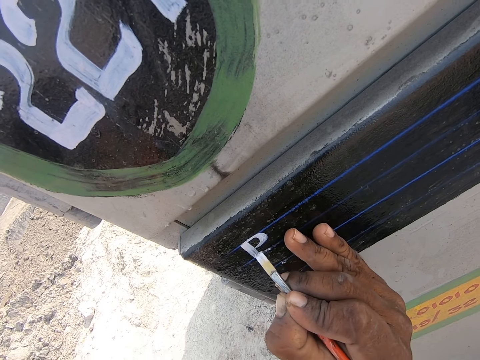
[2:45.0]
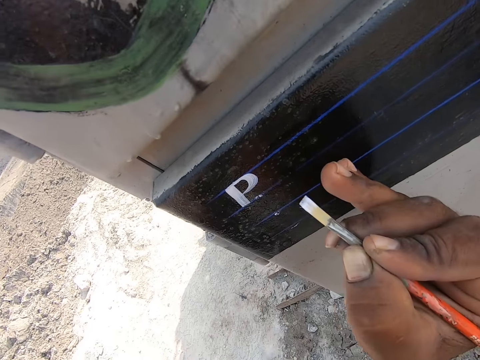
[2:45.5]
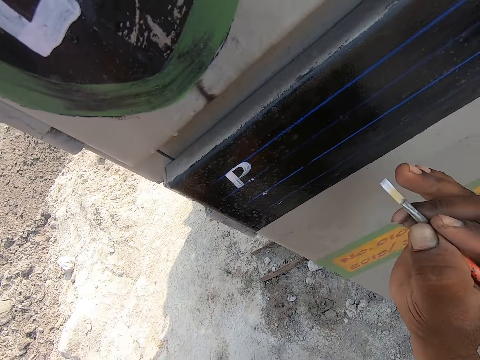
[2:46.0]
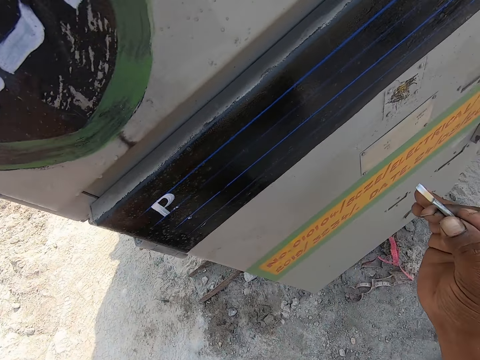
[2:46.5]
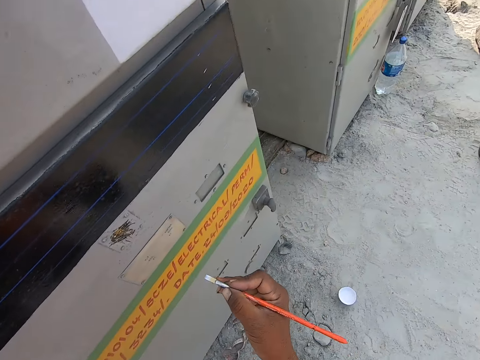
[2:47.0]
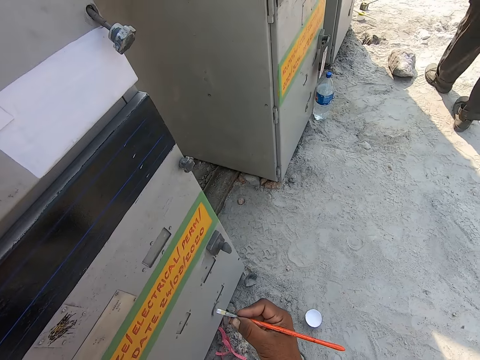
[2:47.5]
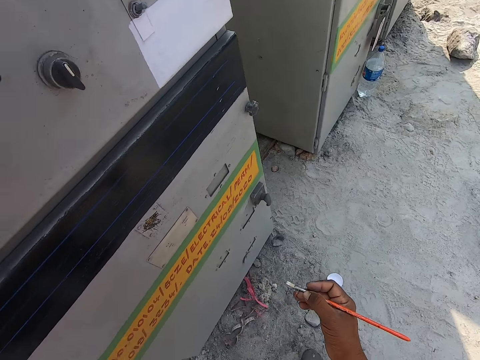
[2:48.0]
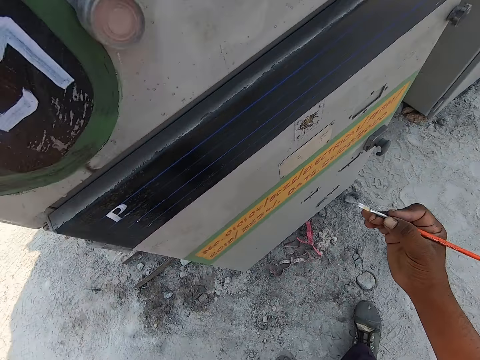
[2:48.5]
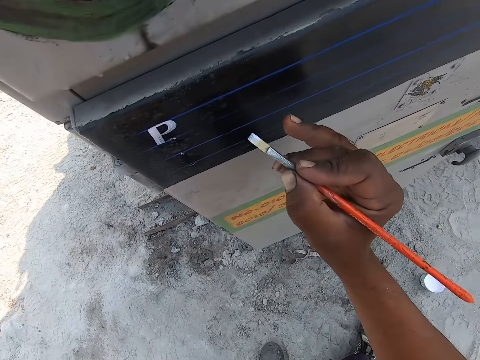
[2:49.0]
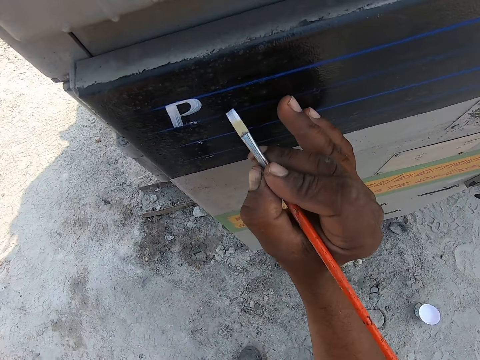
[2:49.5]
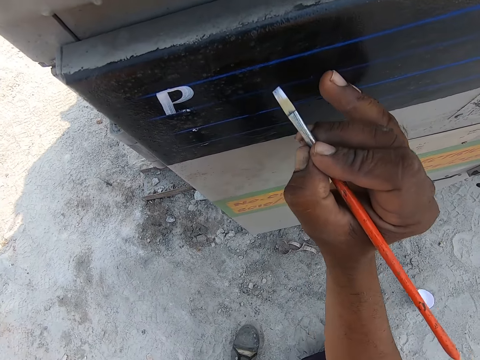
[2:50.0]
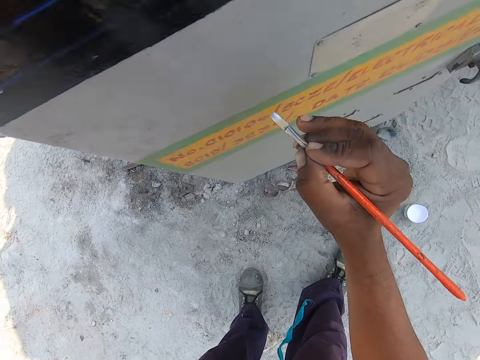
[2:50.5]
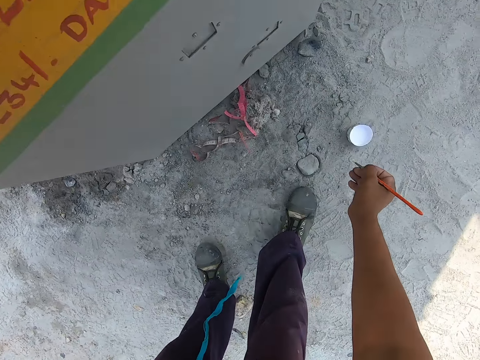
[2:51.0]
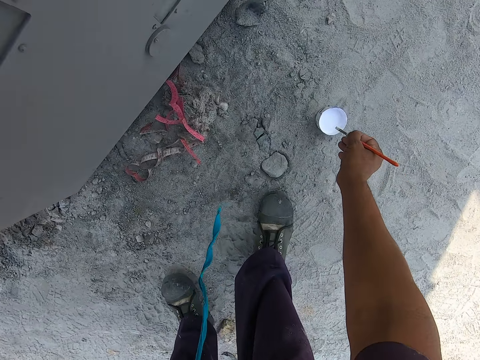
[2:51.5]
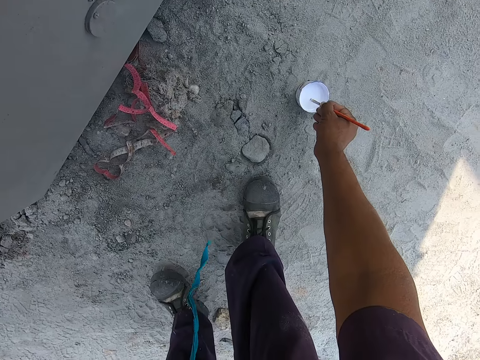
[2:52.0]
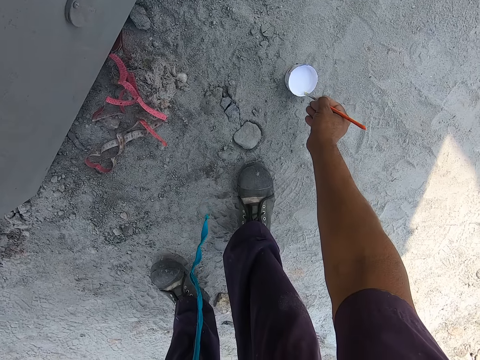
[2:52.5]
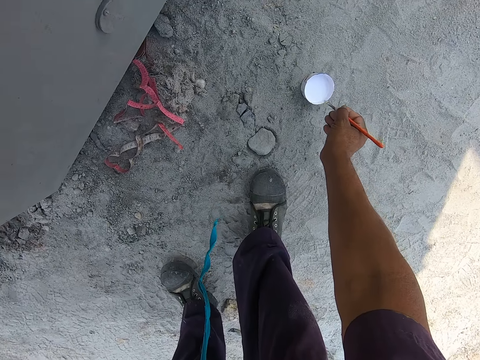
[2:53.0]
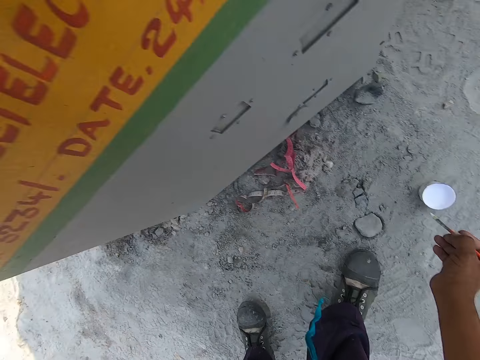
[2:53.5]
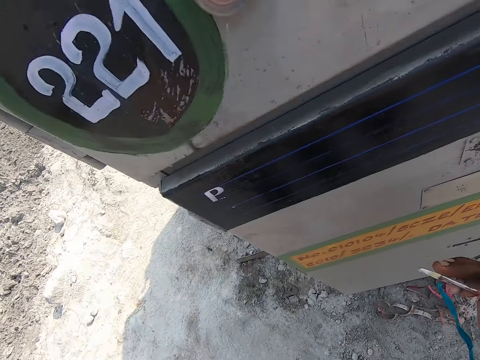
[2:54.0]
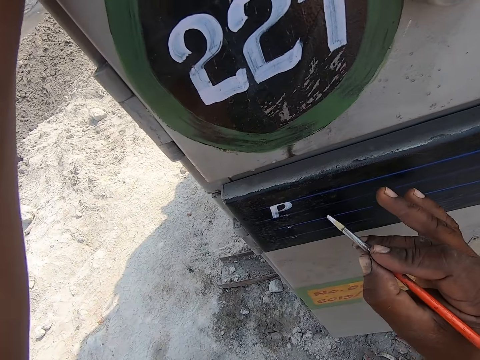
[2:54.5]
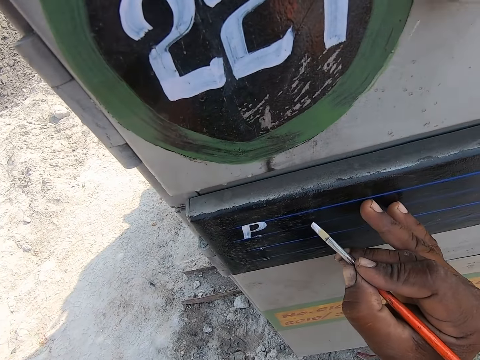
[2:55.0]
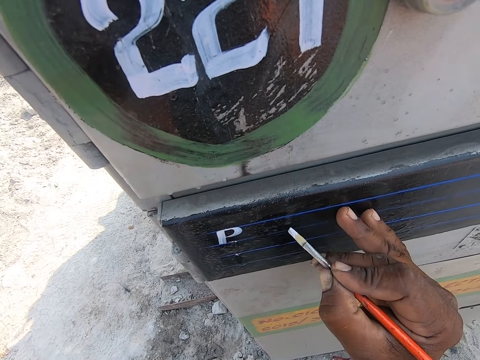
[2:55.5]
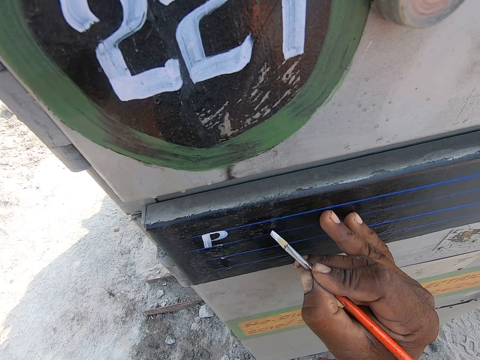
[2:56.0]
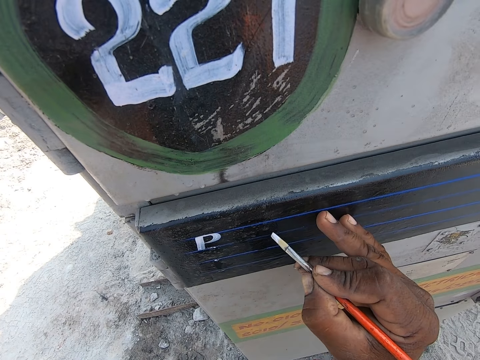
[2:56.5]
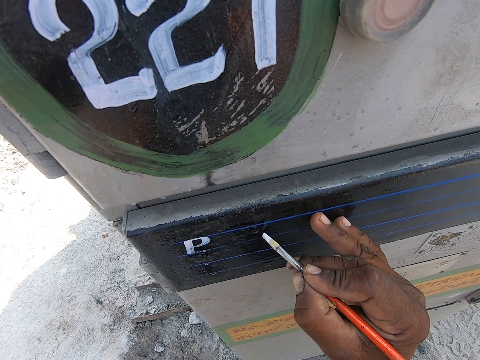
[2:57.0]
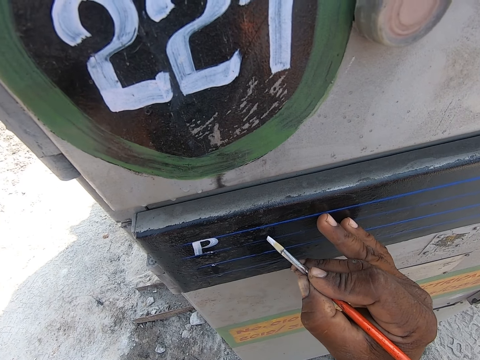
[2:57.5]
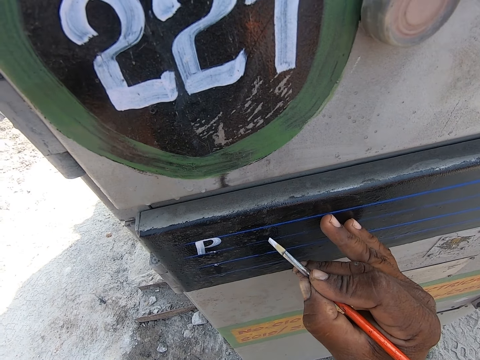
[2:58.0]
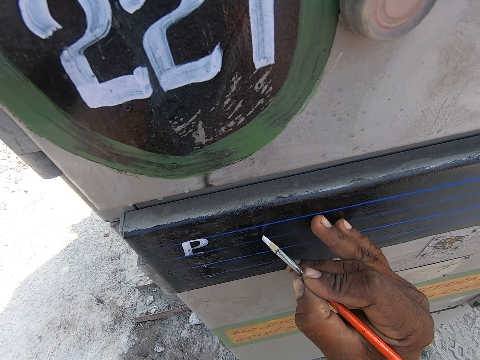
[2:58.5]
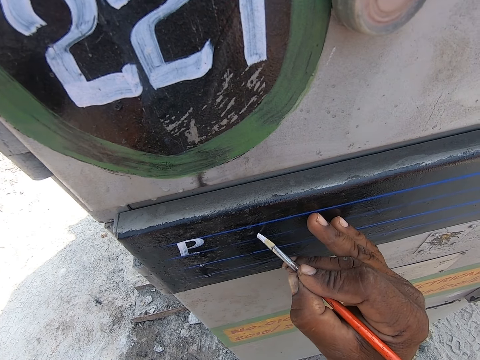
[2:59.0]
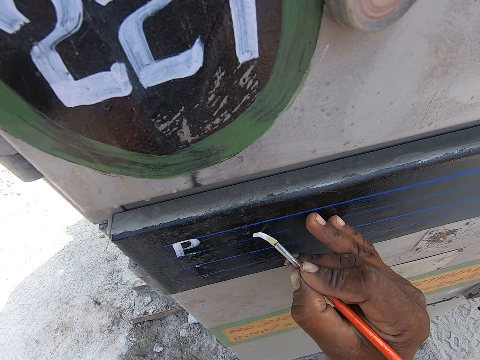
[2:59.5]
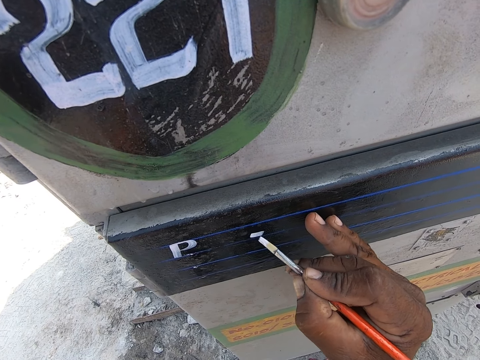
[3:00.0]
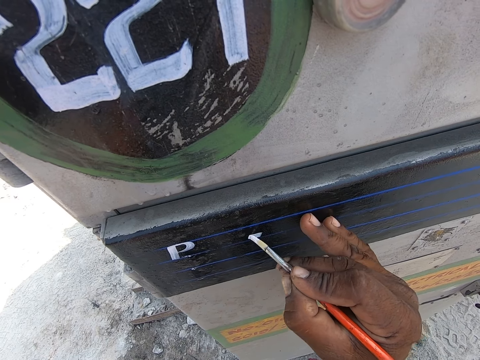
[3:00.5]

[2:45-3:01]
The camera wearer looks around. He picks paint with a brush in his right hand. He paints the surface of something with the brush in his right hand.

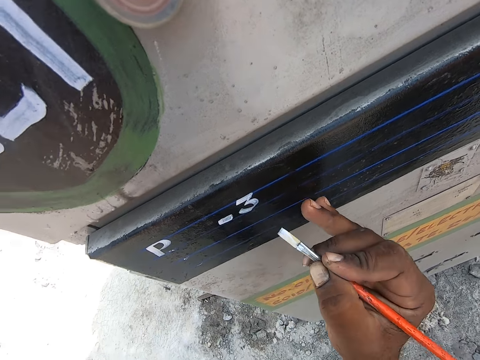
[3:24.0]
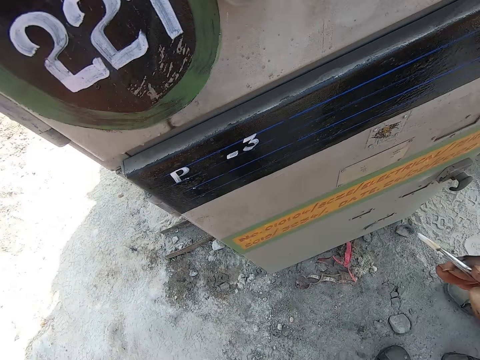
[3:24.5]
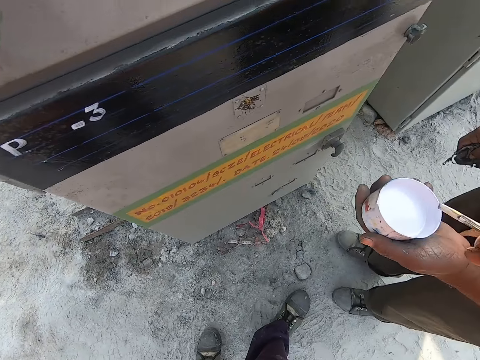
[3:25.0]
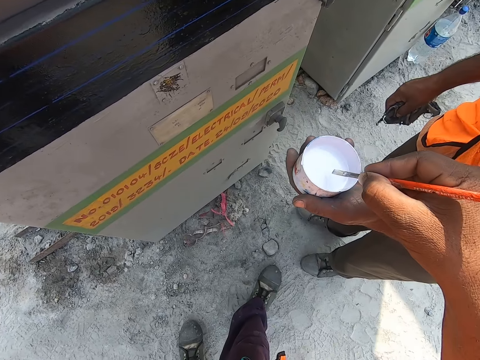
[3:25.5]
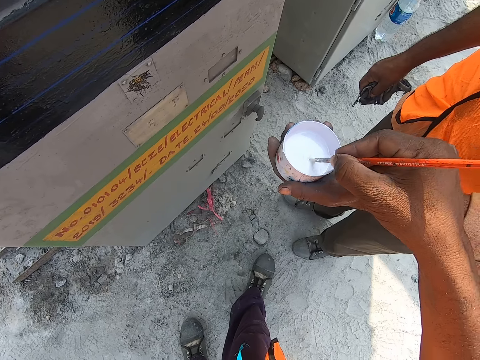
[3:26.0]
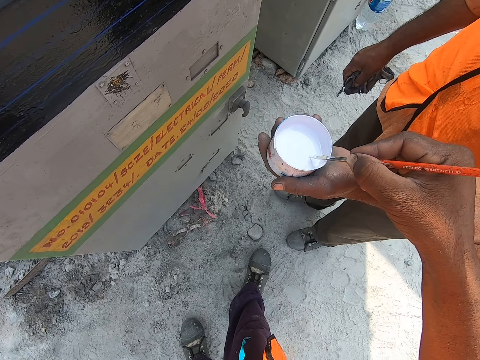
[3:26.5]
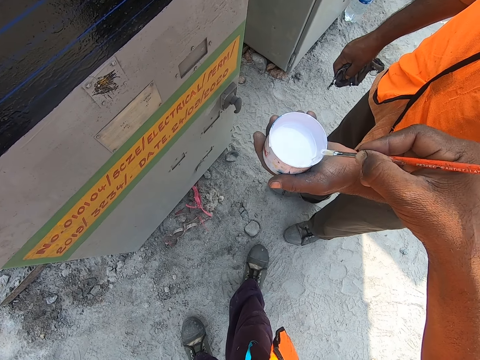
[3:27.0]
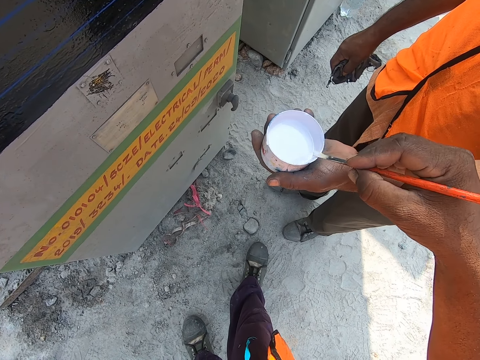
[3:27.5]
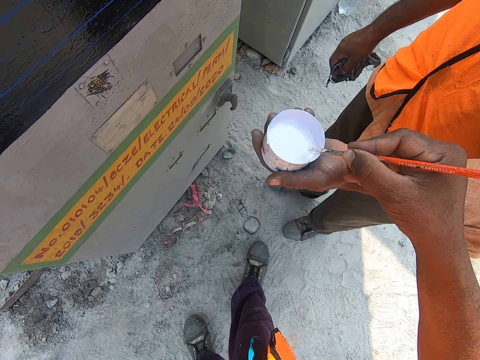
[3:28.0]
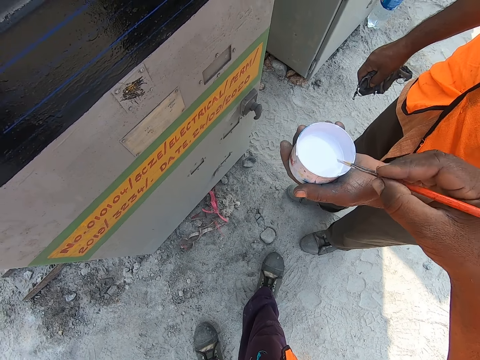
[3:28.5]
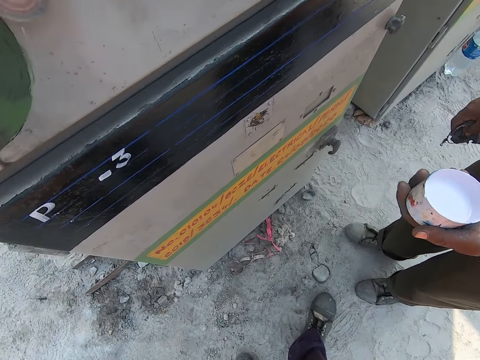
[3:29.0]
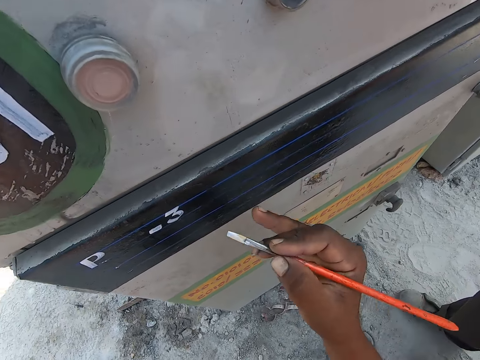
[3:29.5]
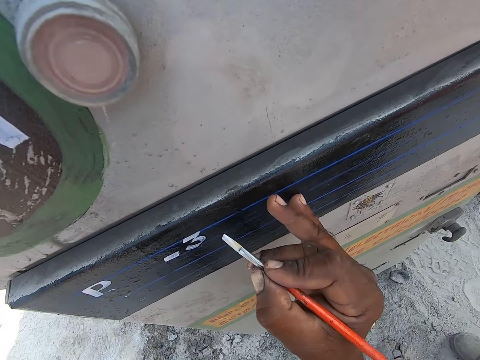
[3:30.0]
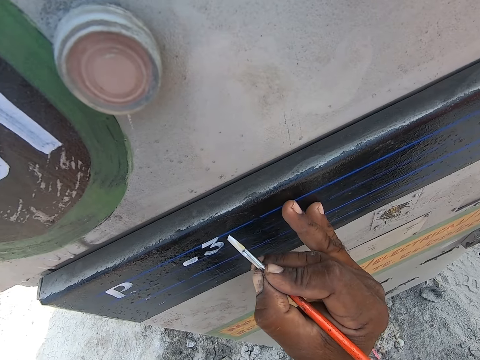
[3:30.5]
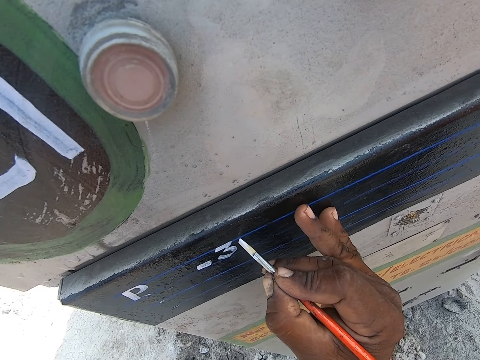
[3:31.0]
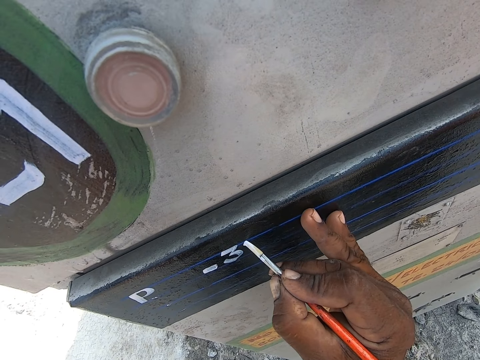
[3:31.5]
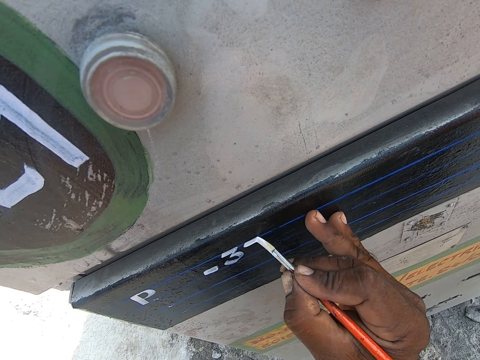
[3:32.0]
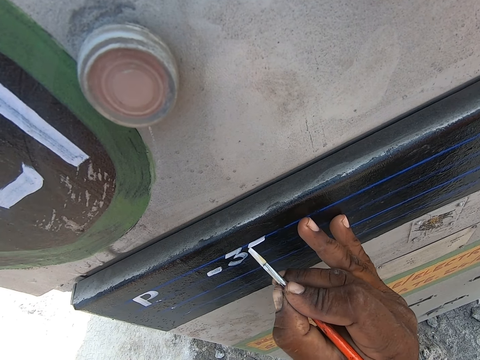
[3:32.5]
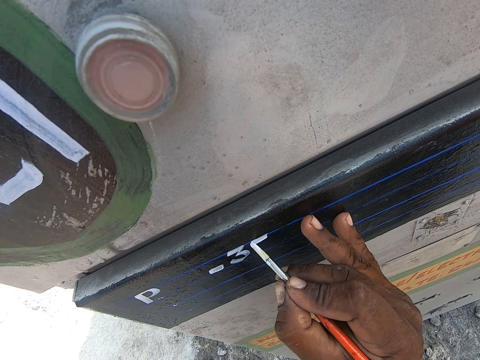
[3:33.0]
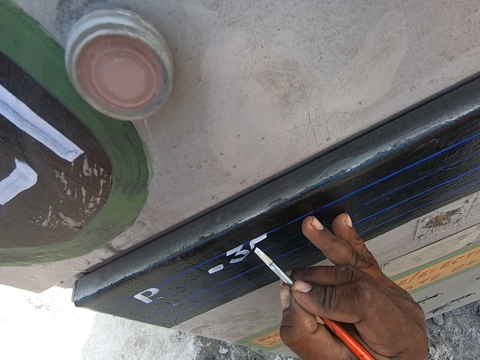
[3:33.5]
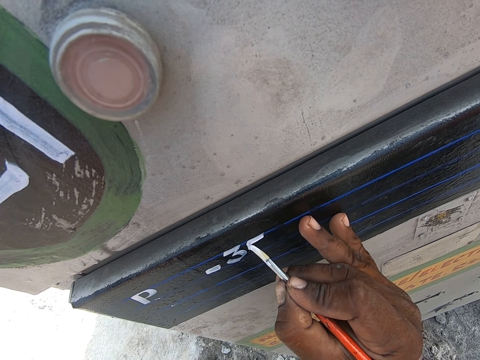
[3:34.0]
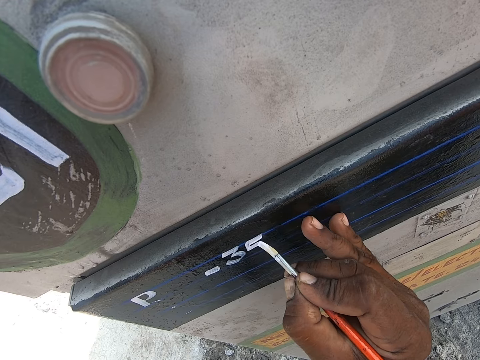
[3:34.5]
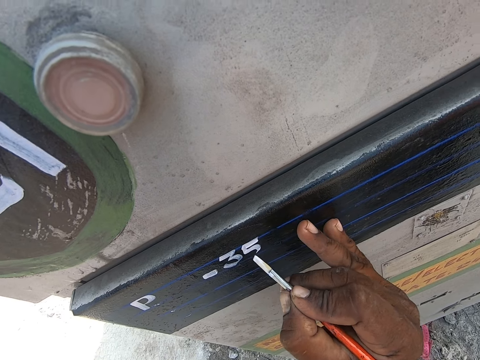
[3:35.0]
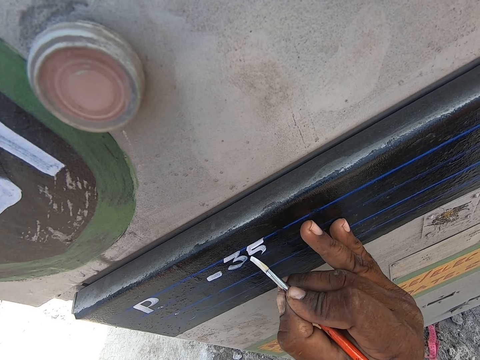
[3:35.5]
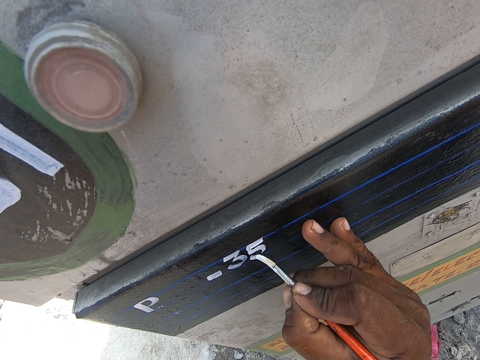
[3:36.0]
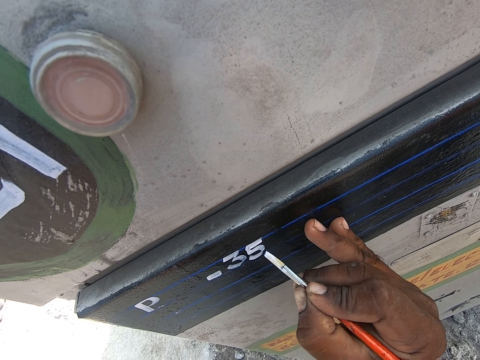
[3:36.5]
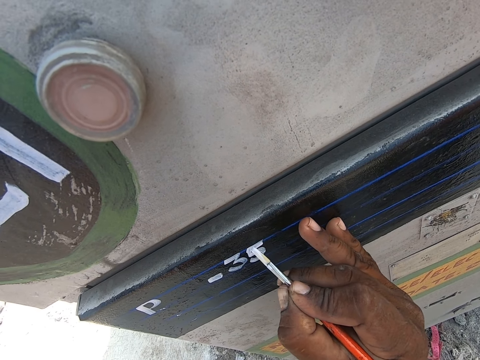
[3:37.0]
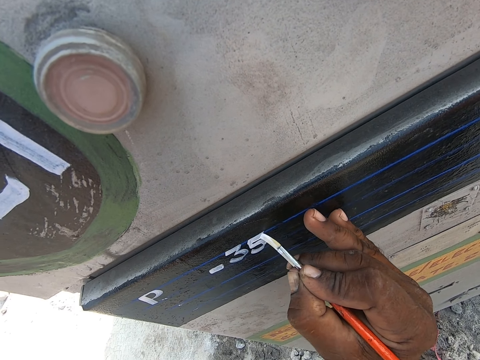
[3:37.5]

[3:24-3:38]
The camera wearer picks paint with a brush in his right hand. He paints the surface of something with the brush in his right hand.
